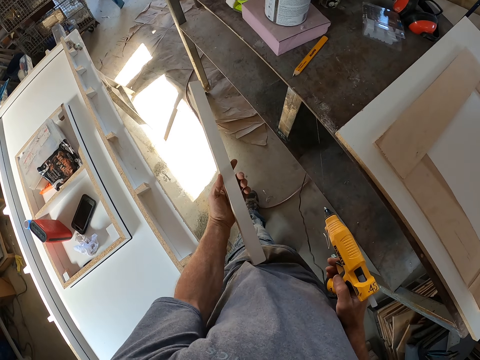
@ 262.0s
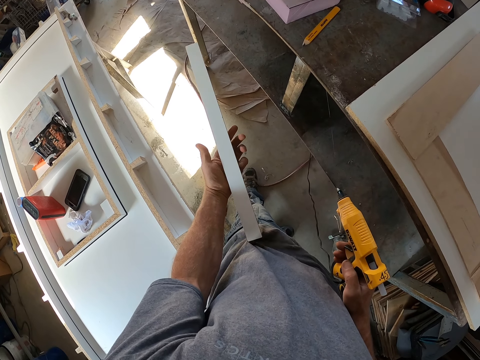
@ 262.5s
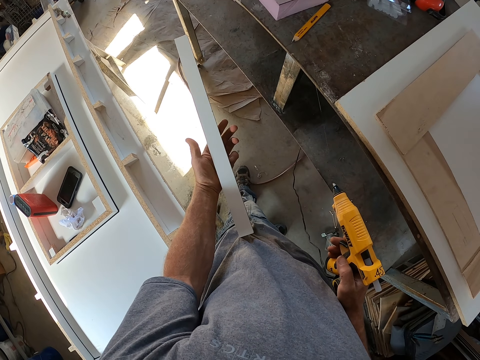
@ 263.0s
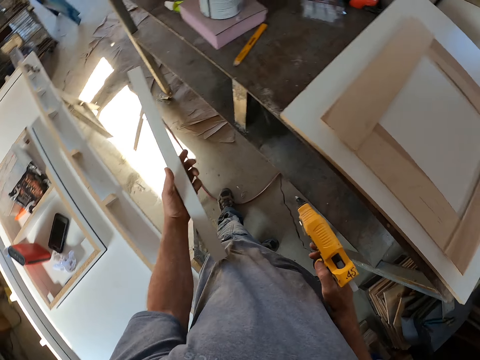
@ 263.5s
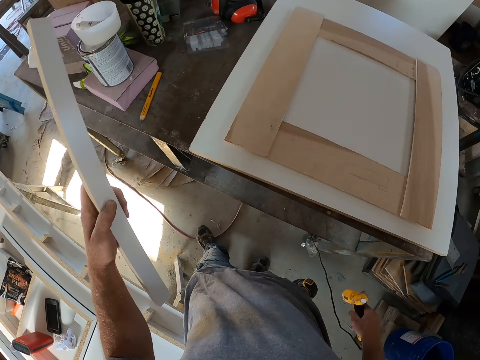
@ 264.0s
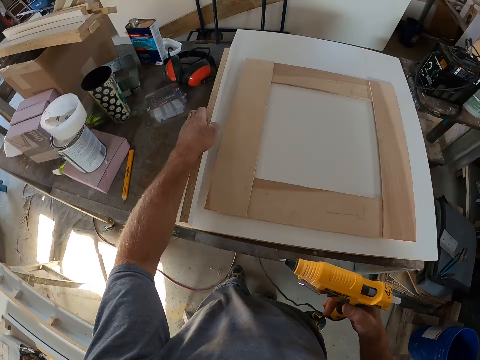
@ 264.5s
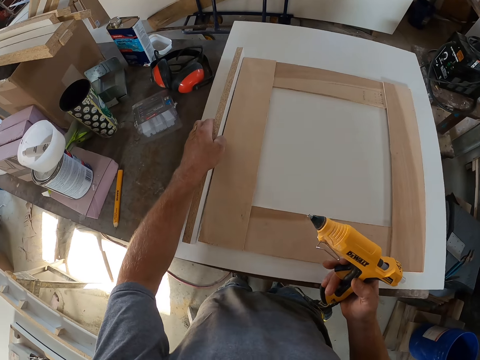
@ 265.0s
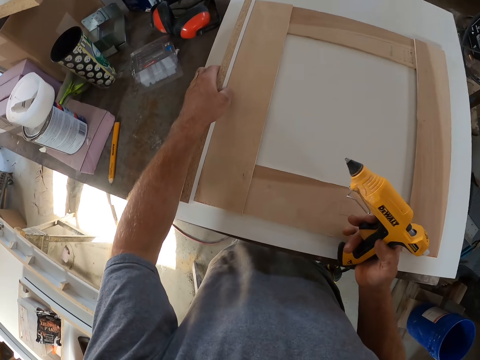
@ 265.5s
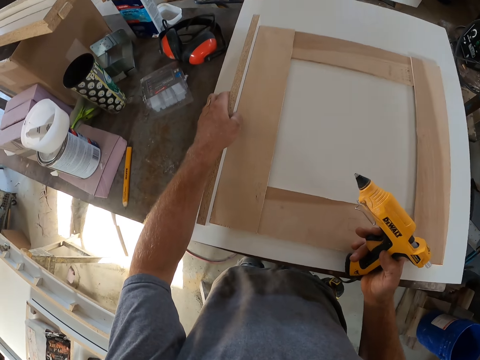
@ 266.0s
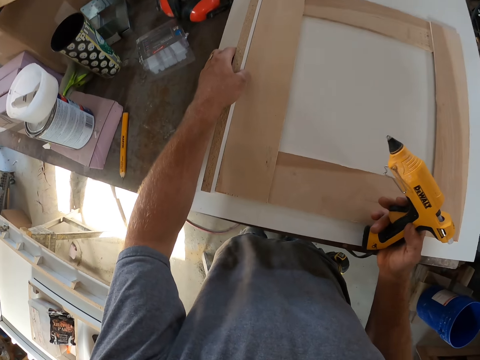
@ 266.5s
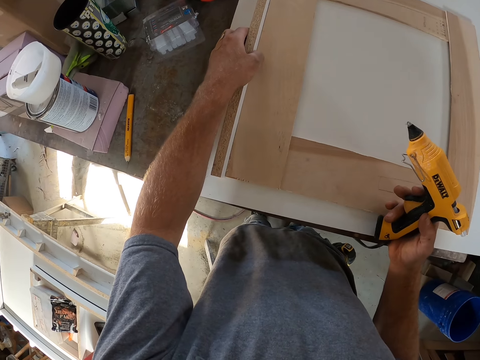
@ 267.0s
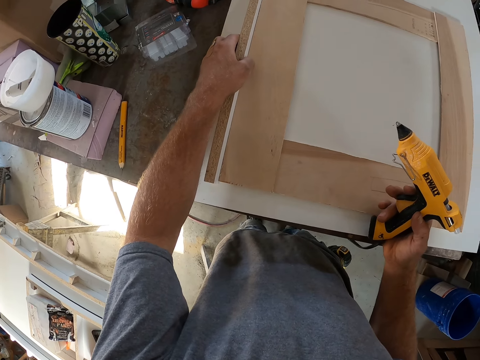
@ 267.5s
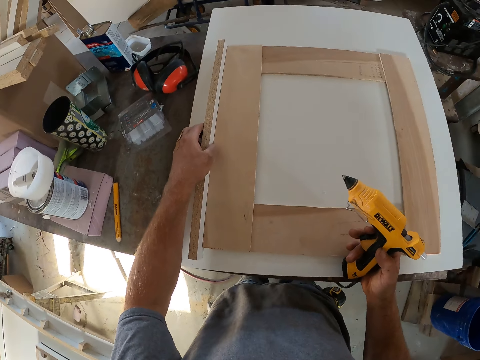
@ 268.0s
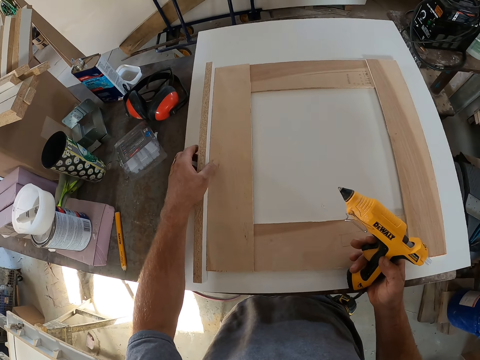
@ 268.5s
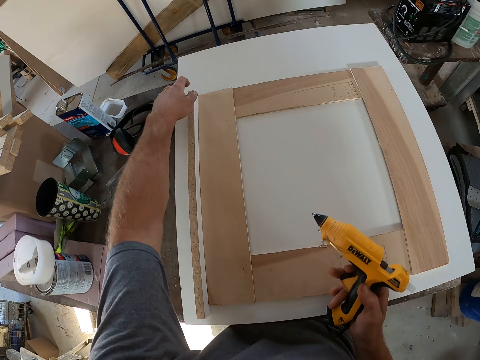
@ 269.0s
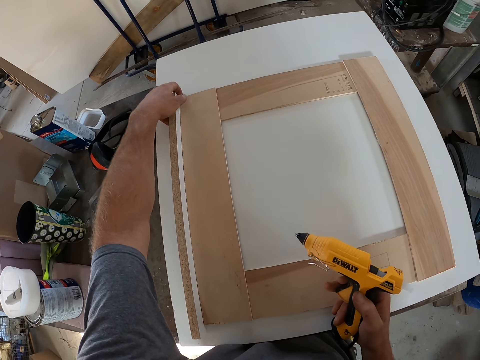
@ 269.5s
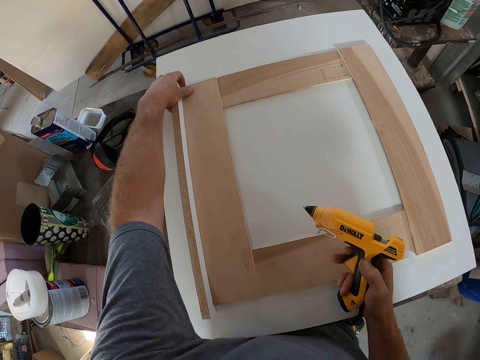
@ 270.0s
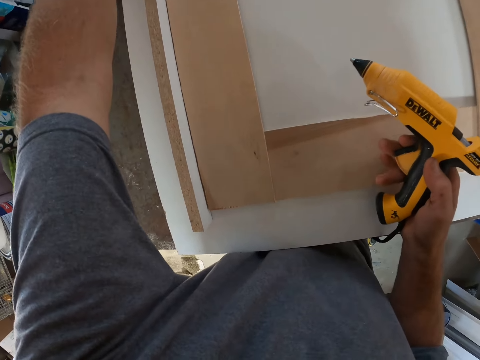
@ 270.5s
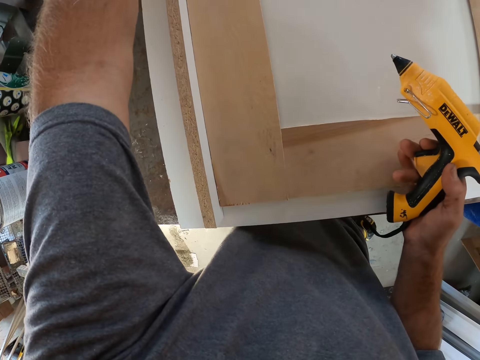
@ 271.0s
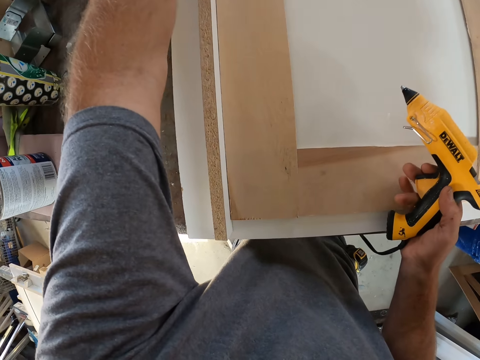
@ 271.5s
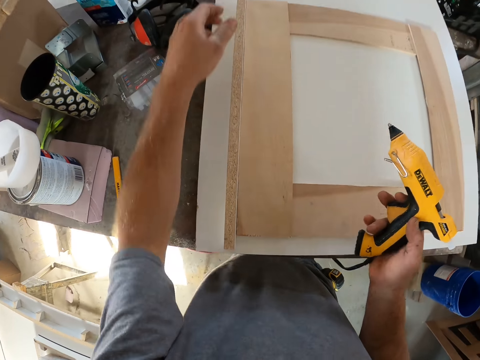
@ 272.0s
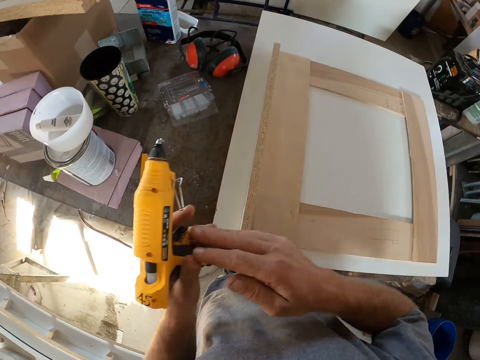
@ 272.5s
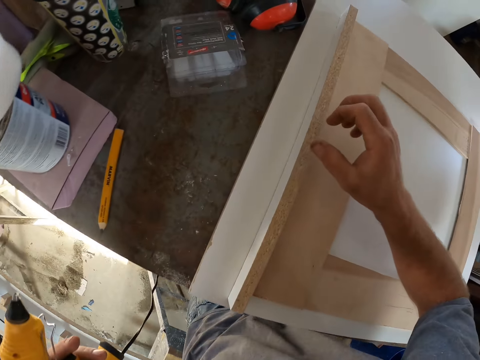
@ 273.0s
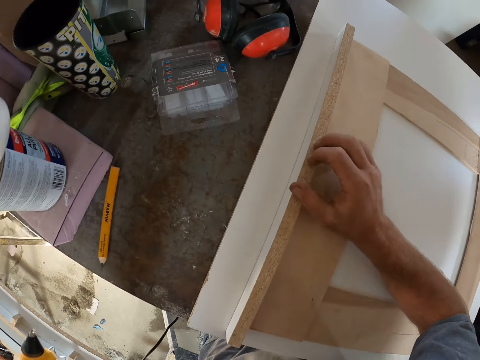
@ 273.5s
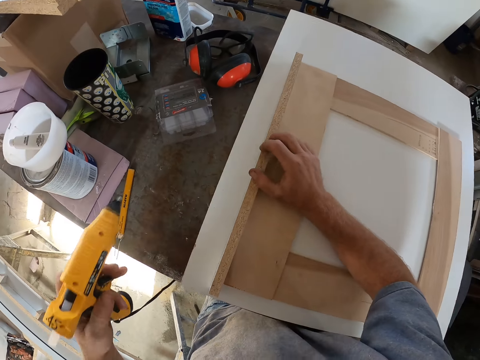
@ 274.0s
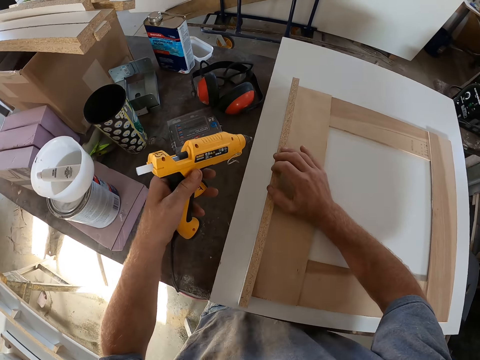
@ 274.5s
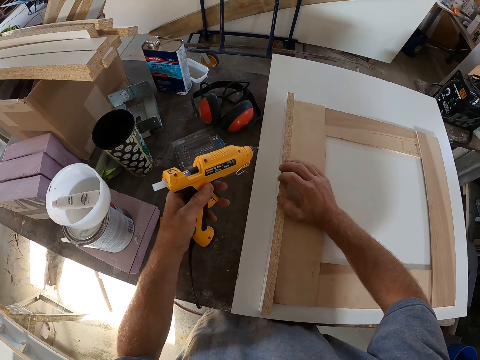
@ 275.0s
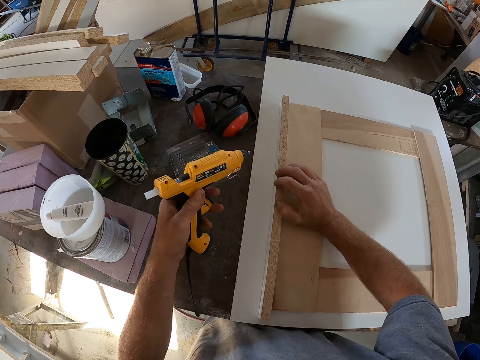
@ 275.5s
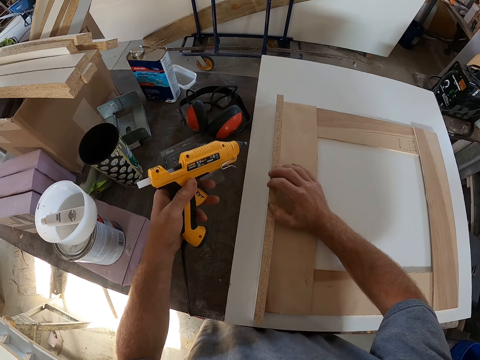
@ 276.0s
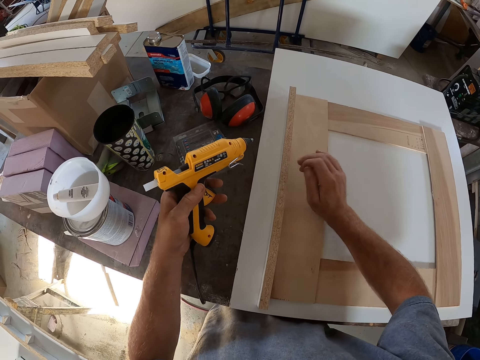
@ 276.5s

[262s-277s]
The camera wearer holds the timber in hand. They put the piece of wood near the wood on the board. They fit the timber on the board.

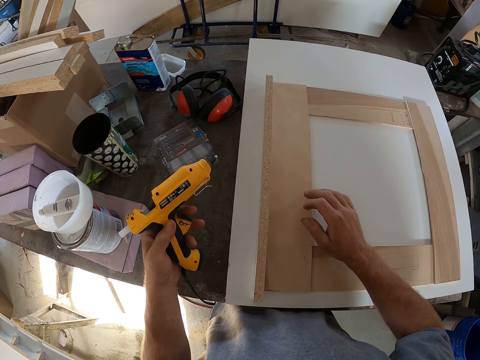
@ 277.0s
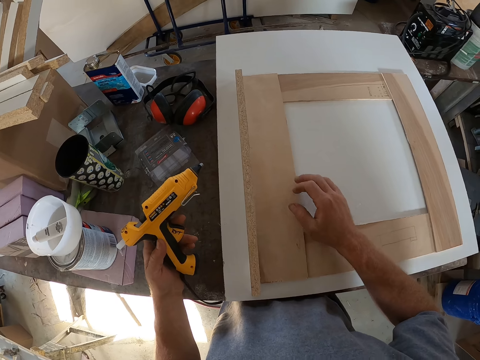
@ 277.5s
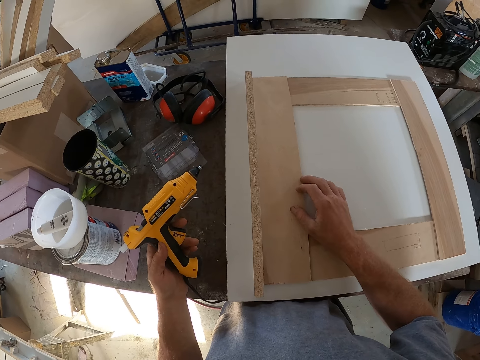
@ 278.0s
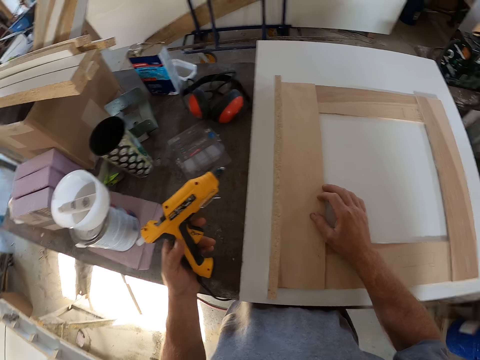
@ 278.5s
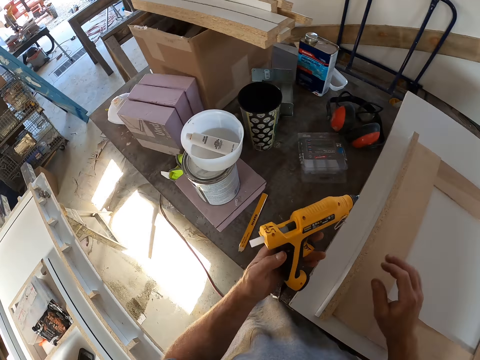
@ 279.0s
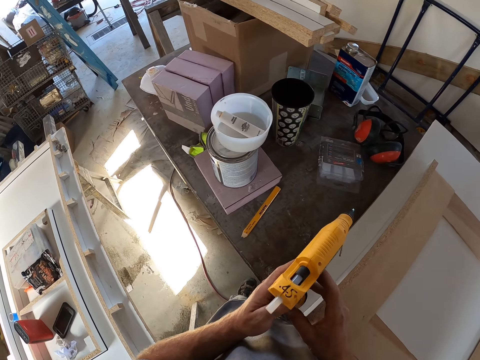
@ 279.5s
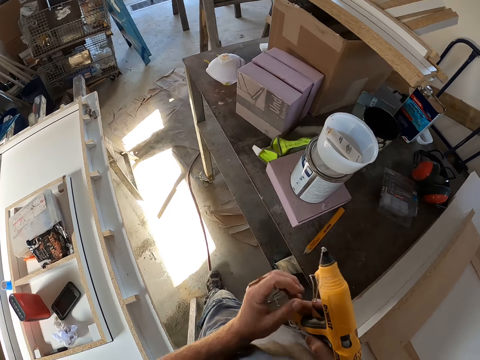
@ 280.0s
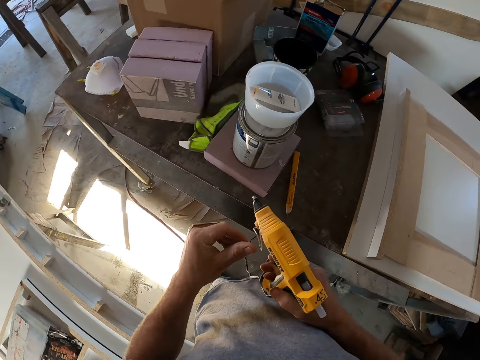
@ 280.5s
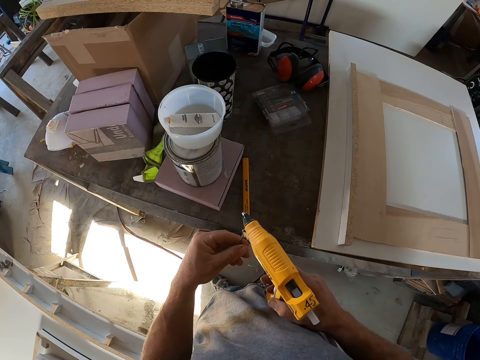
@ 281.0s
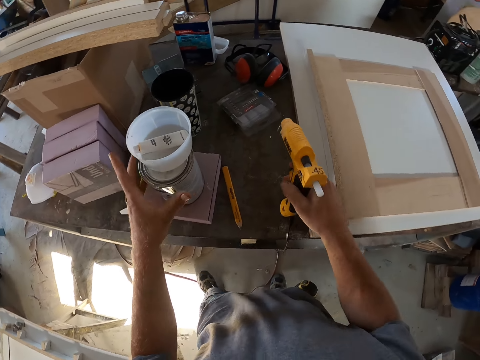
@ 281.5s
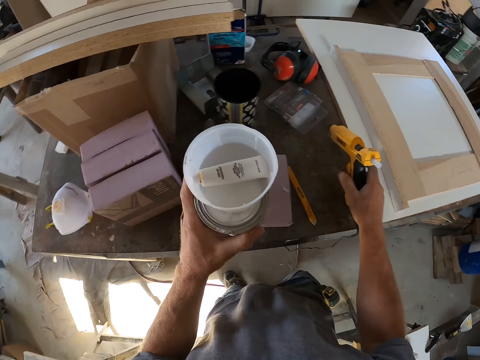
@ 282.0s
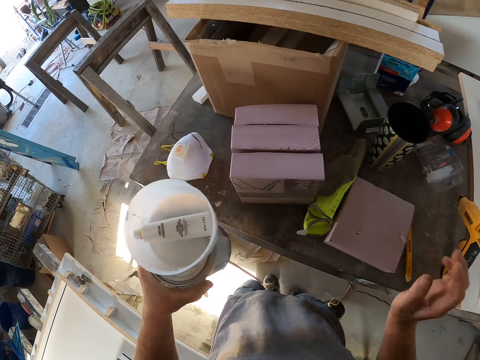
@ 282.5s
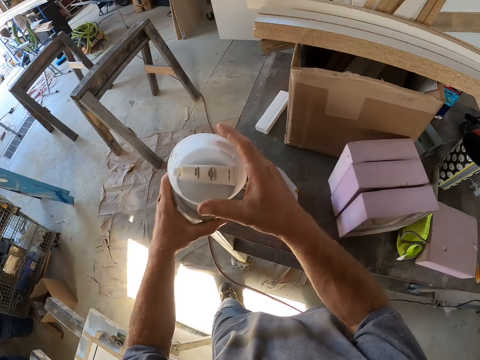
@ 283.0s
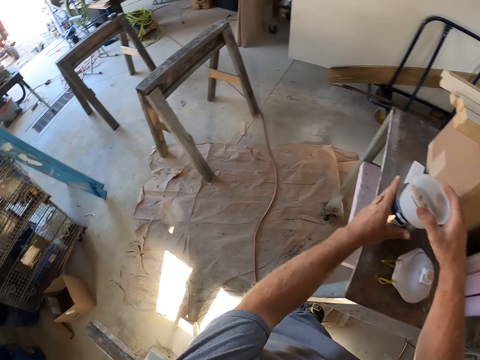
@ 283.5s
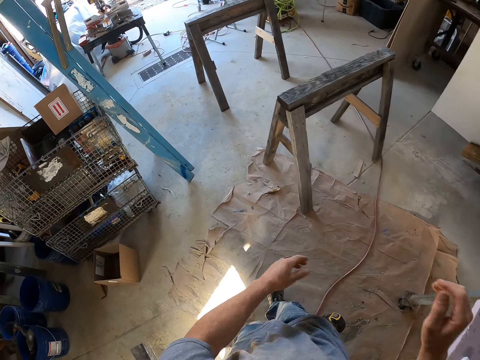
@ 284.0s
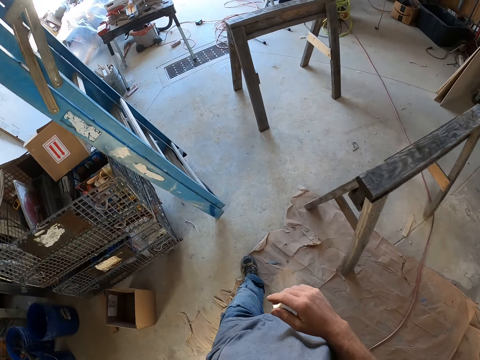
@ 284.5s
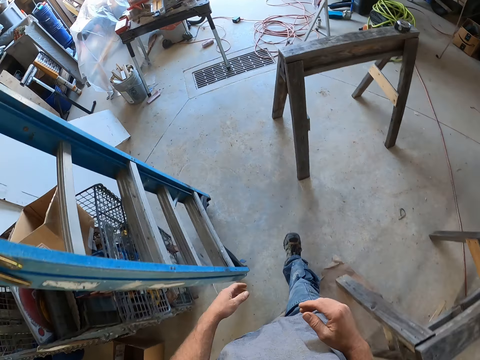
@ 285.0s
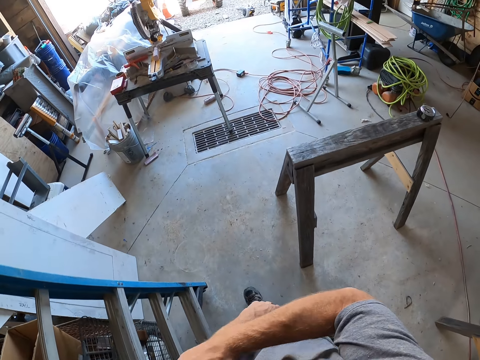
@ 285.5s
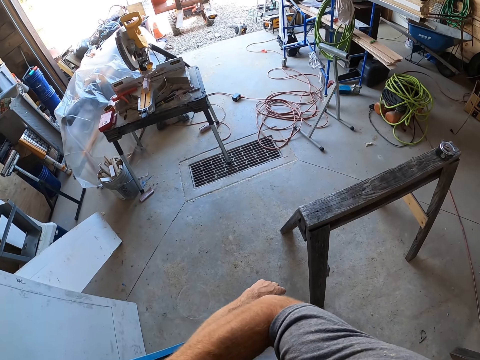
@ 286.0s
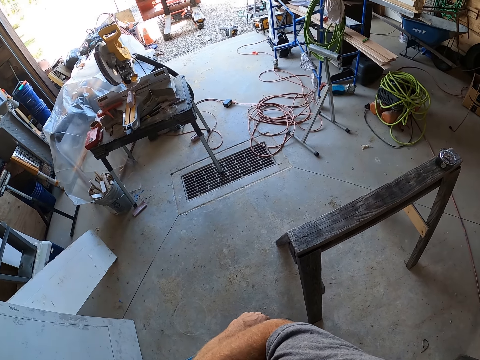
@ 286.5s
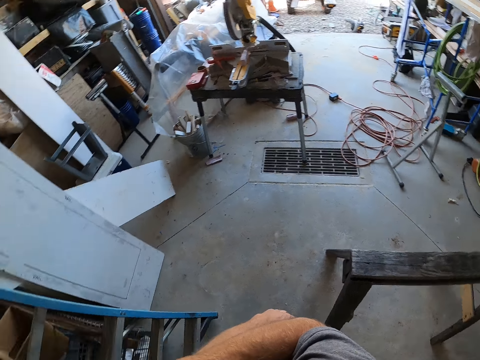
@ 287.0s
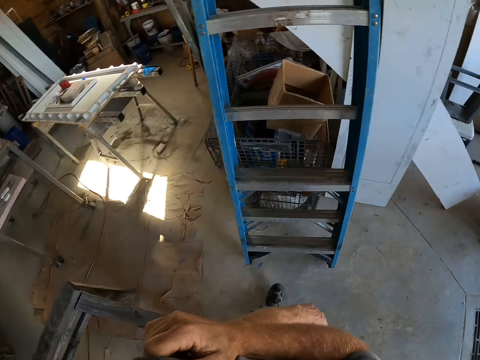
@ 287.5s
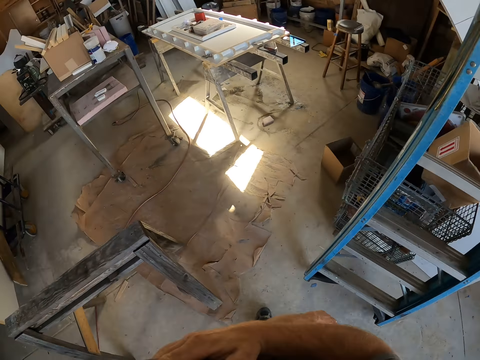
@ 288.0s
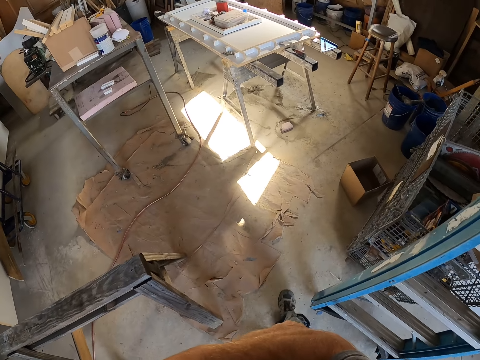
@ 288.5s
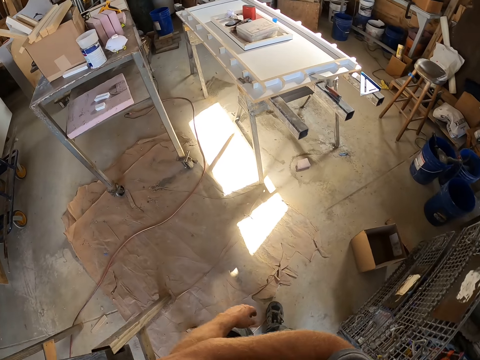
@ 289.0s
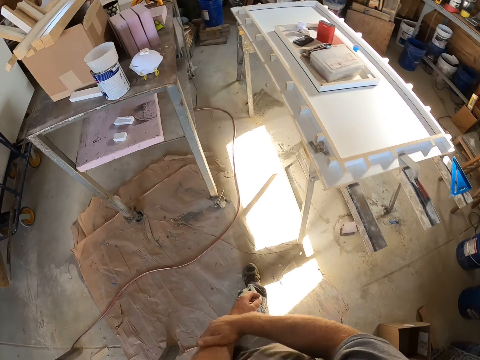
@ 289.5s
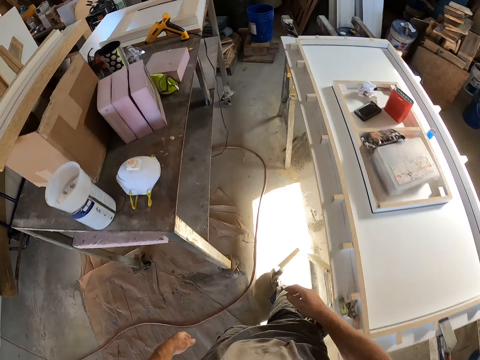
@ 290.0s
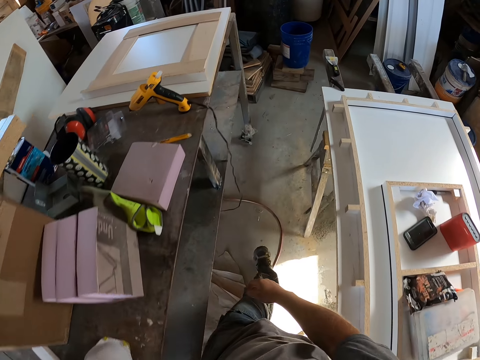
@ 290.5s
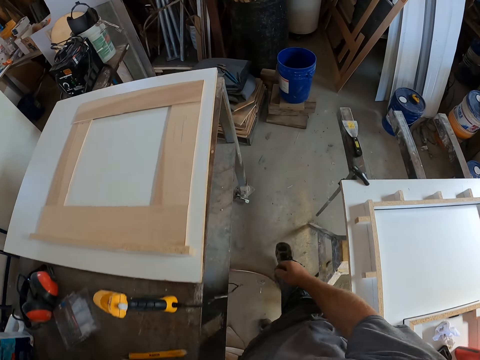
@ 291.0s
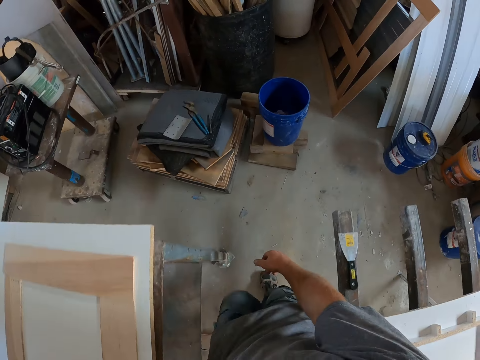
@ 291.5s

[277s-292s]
The camera wearer holds the glue gun or driller in hand. He drops the driller on the table. He takes a container and can from the table. He places the can and container on the table. He walks in the workshop. He scratches his hand. He looks around the workshop. He walks towards the table.
